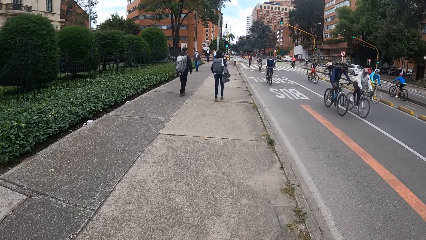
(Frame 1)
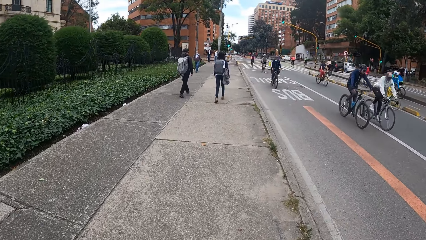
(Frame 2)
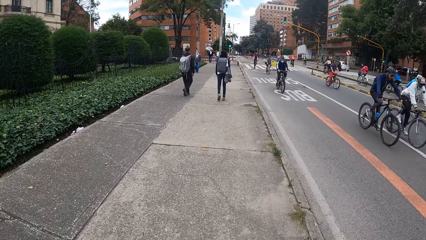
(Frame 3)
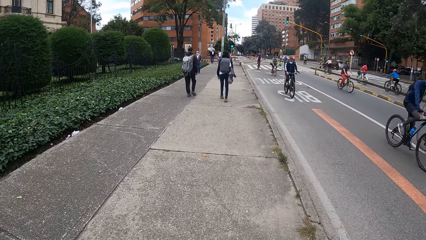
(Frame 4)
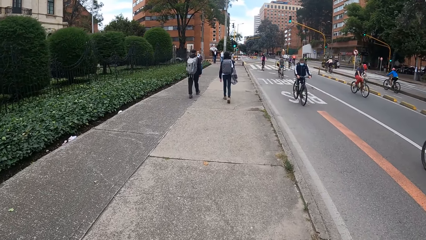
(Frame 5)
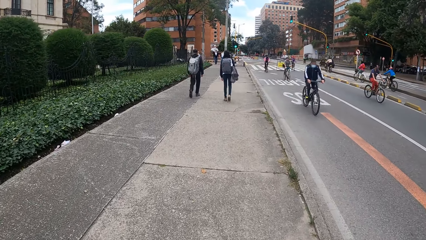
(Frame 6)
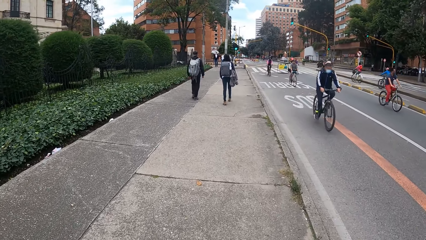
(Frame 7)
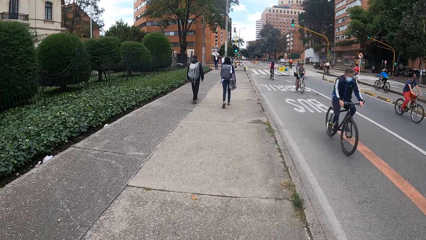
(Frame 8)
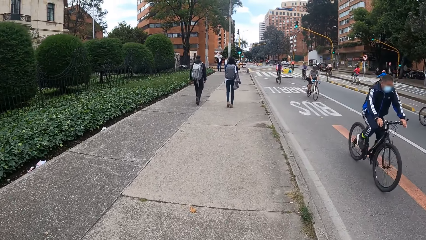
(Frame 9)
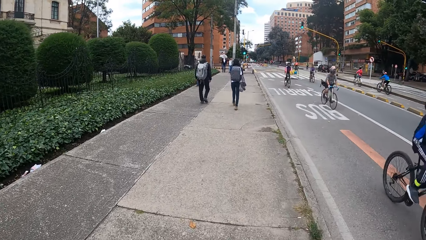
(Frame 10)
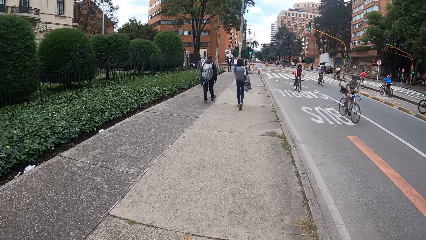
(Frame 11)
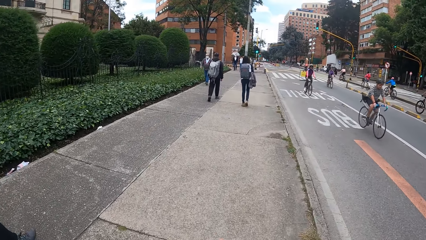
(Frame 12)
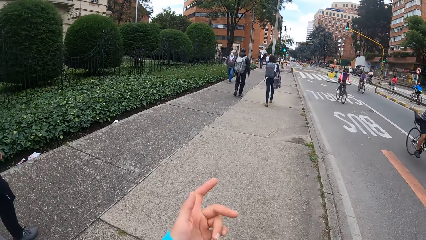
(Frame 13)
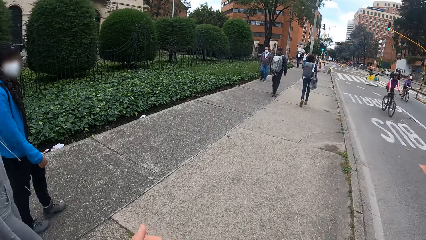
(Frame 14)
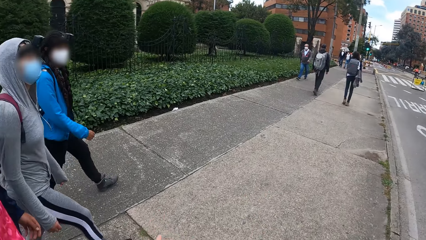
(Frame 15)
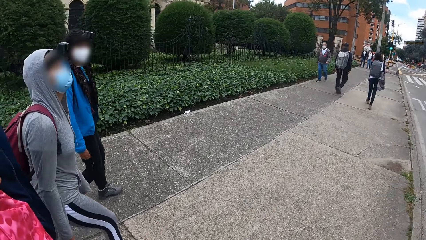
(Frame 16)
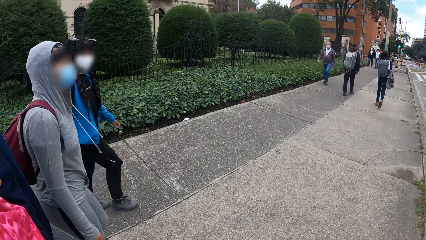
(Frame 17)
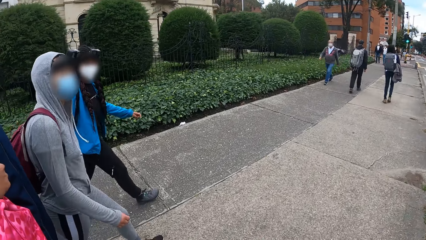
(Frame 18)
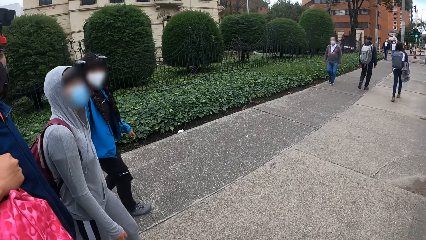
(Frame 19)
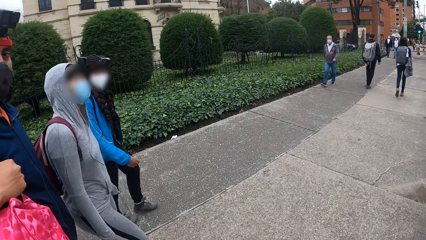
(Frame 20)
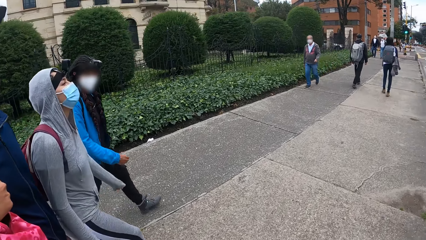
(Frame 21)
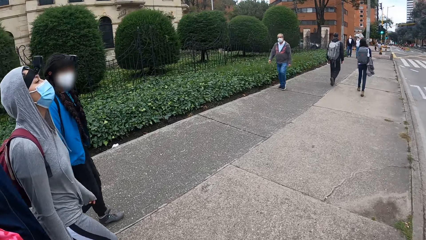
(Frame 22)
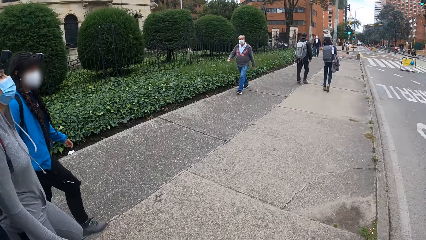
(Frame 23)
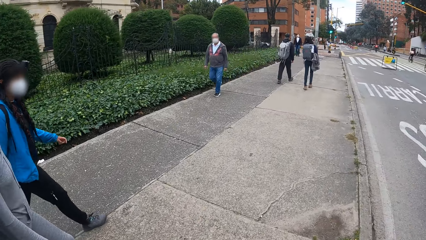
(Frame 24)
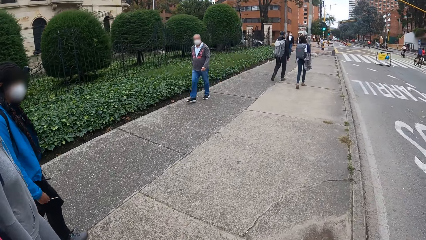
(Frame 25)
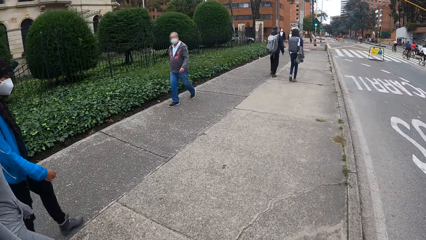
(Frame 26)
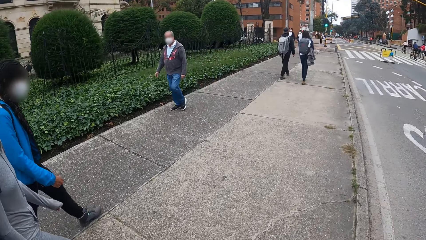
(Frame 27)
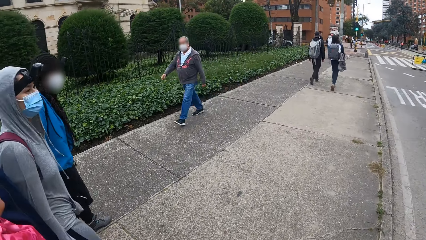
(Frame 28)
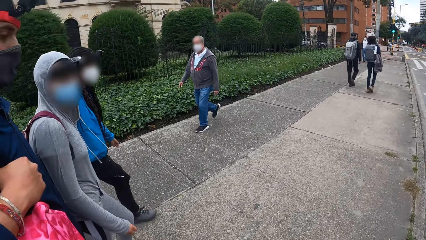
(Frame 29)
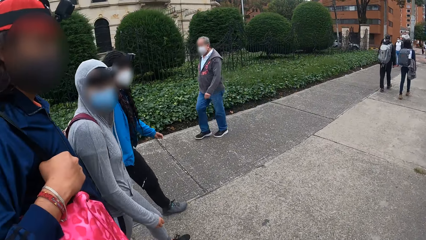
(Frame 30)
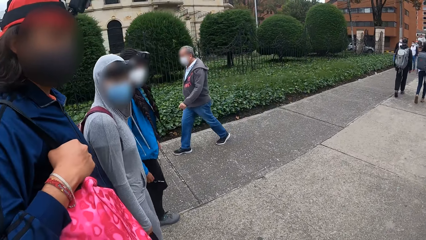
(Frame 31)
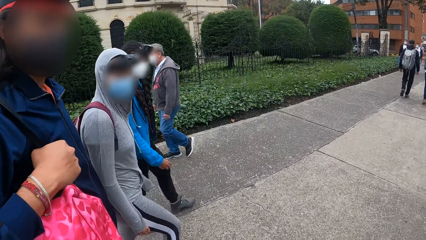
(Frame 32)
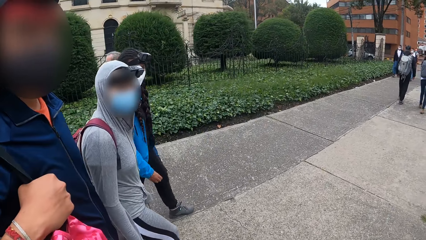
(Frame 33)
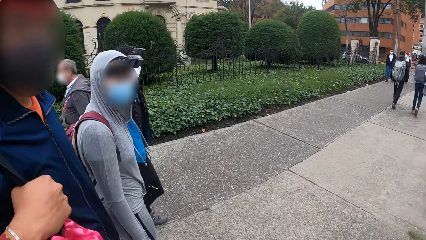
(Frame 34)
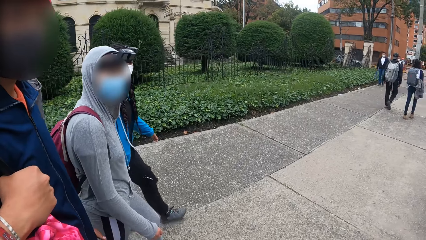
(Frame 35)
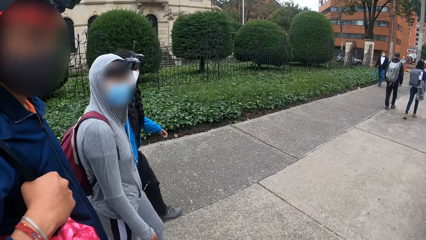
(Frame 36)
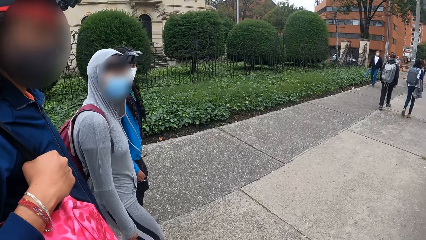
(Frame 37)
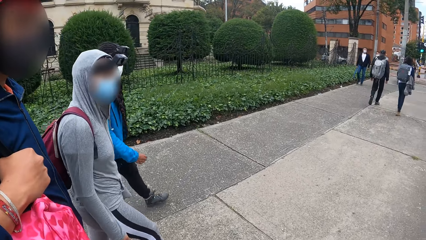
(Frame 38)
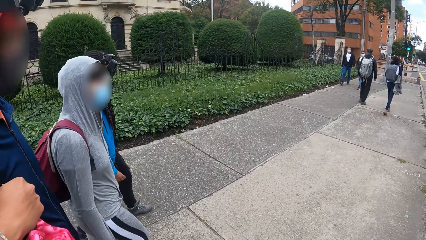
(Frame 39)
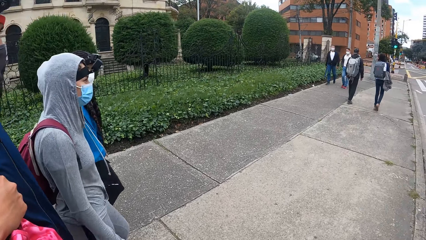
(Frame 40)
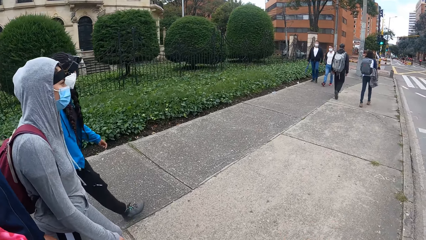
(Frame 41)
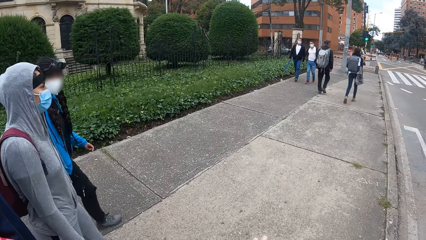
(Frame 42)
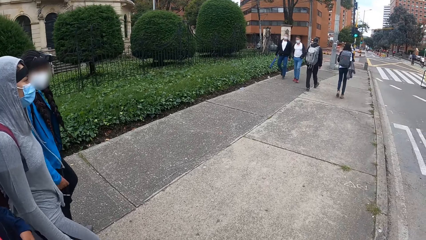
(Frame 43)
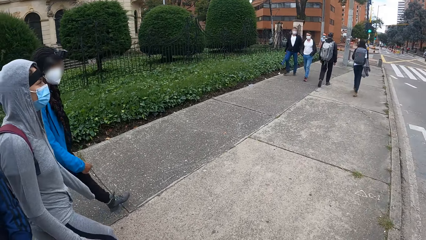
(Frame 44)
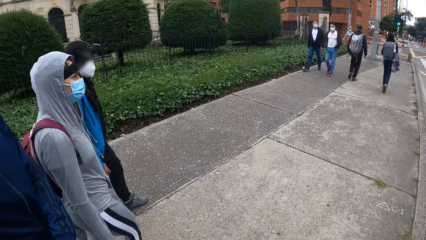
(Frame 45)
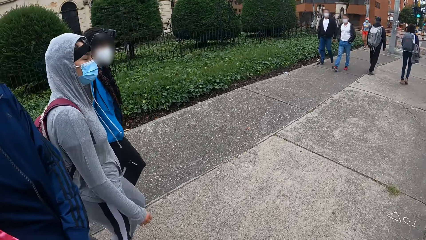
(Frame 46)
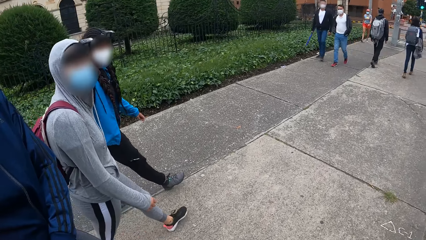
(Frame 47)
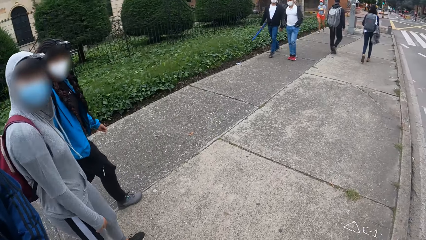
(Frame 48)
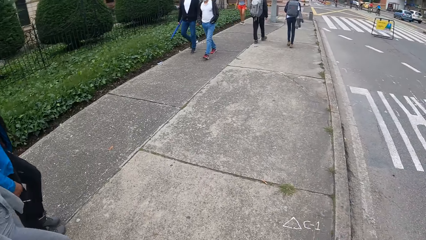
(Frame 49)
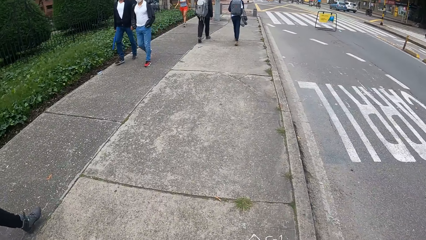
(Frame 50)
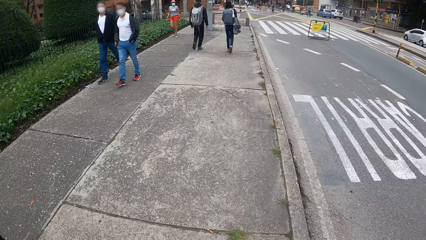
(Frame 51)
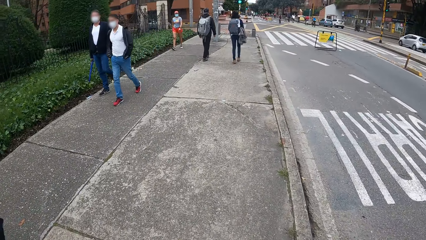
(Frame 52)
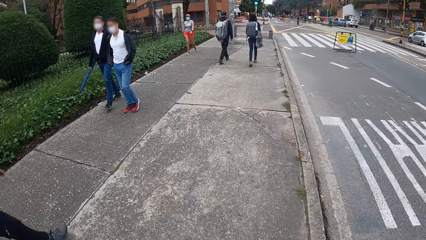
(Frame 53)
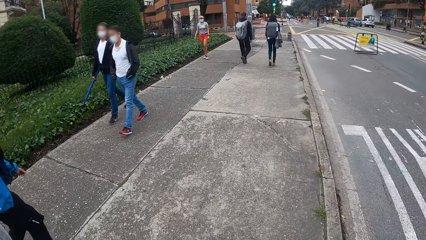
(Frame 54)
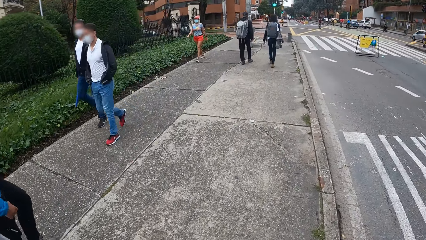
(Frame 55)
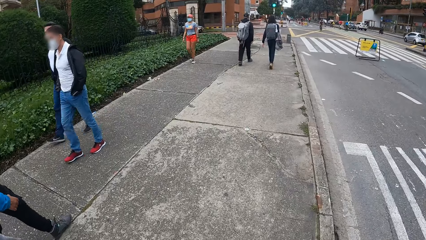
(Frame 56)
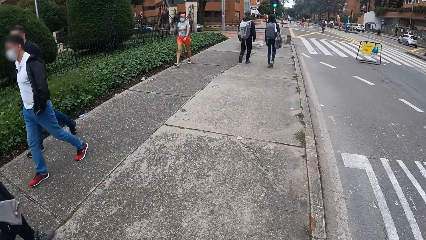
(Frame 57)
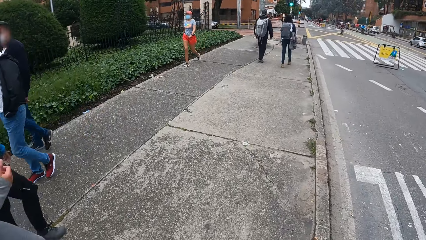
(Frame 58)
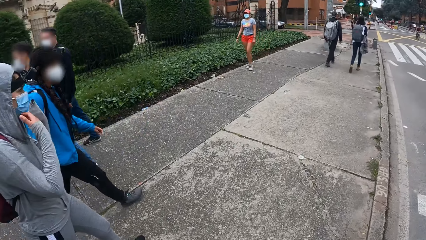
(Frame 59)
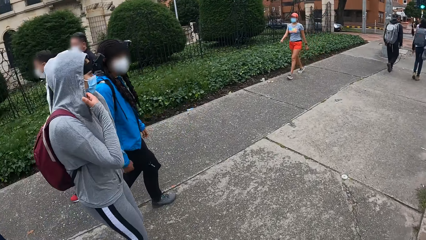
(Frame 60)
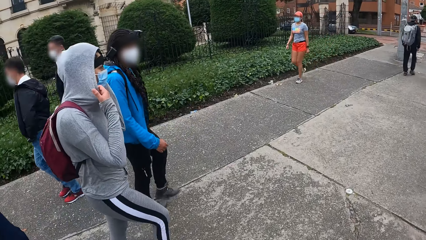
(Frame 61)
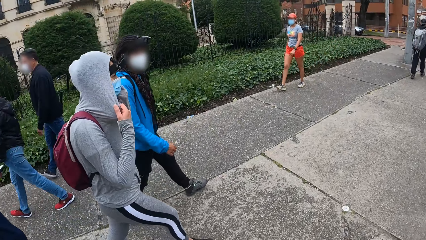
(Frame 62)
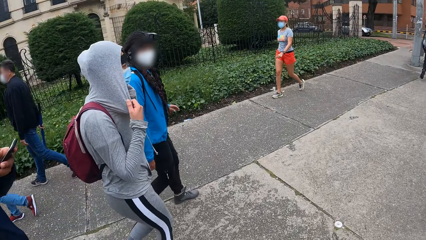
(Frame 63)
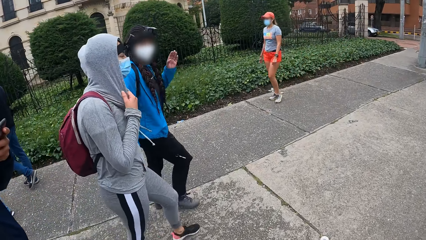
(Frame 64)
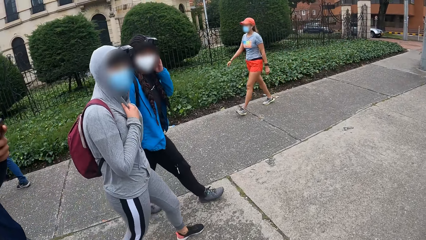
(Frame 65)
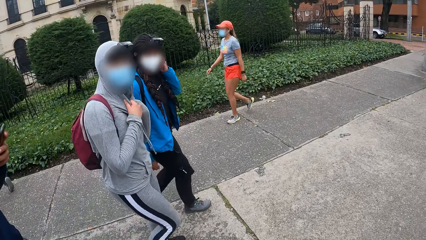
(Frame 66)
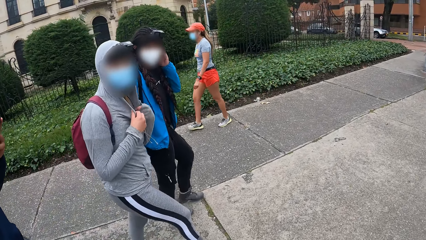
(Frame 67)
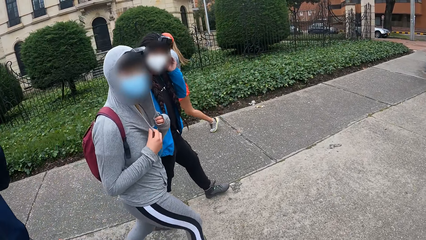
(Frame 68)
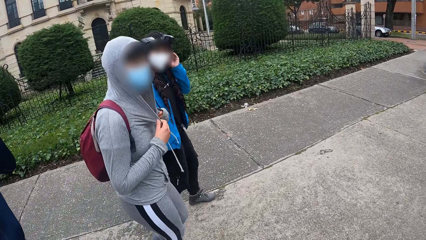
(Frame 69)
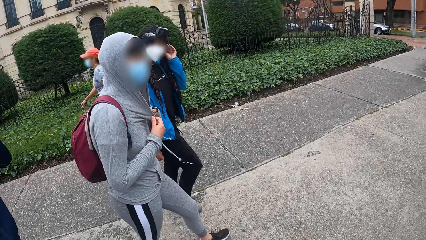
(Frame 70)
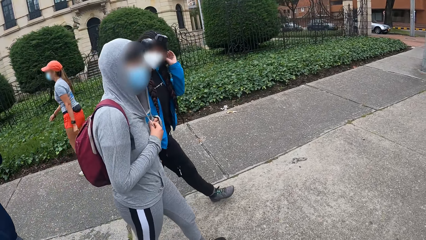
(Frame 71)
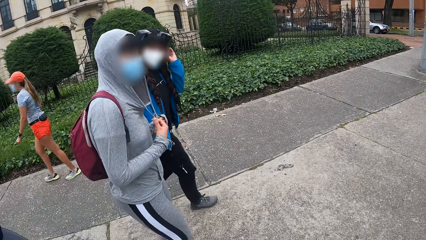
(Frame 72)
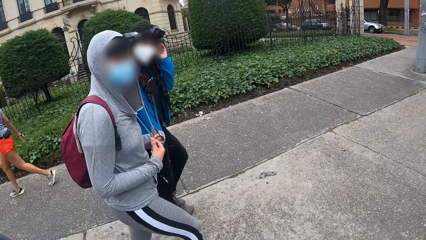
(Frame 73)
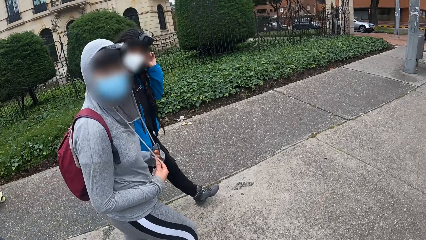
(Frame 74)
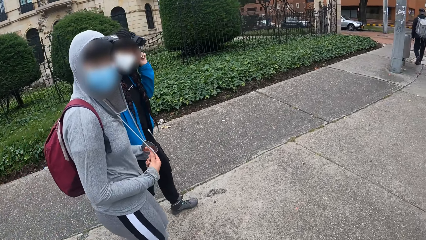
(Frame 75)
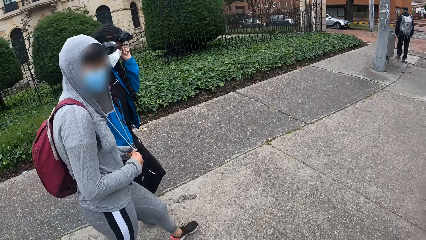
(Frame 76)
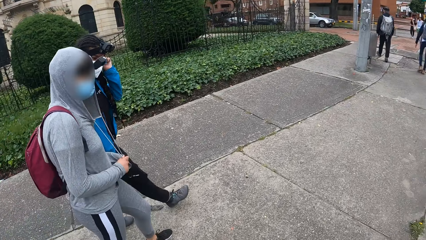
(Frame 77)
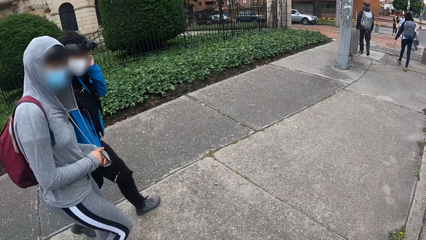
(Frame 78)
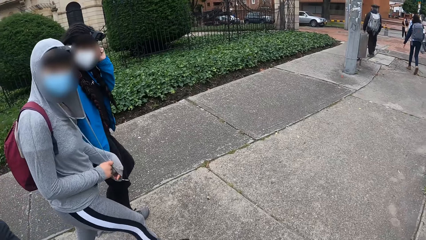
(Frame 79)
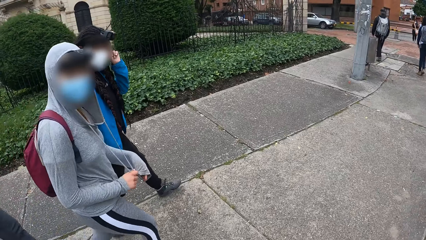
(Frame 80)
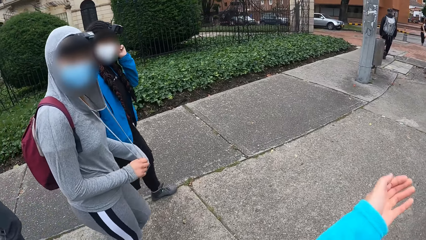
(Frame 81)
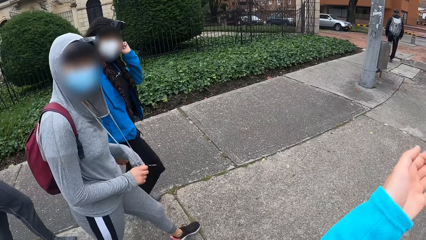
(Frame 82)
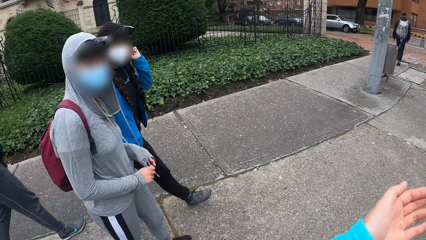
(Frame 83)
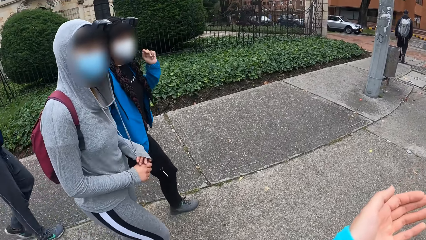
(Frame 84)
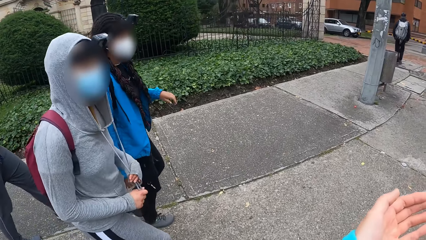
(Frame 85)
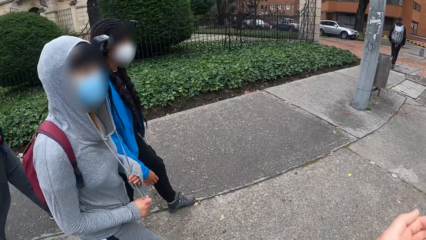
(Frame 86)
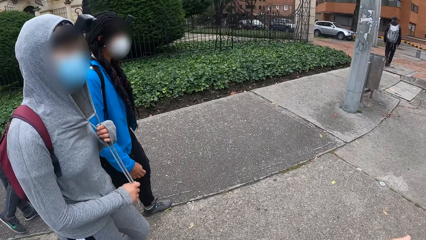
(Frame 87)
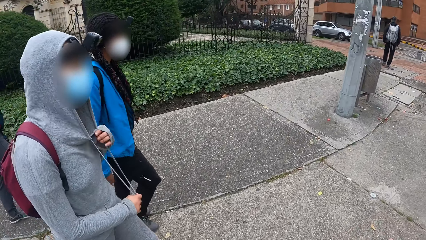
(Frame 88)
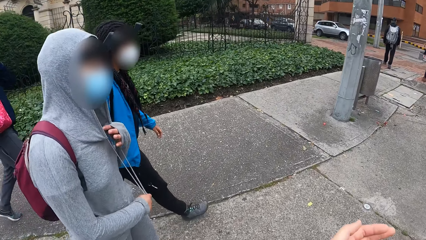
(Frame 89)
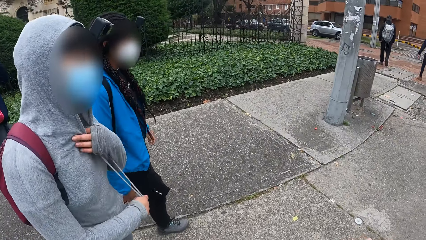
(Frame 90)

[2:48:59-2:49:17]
The camera wearer walks on the pavement. She makes a hand gesture with her left hand. She points ahead. She looks at a woman, another woman and a man. The first woman and the man look at the camera wearer. The camera wearer looks at the first woman and the other woman. She turns around. She walks on the pavement. The first woman pulls her hoodie with her hands. The first woman touches the sweater. The man holds up a phone with his left hand. The other woman adjusts her hair with her left hand. The other woman touches the ears. The first woman pulls the rope on her hoodie with her hands. The camera wearer makes hand gestures with her left hand. She raises the left hand.
